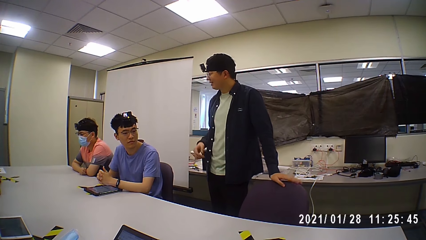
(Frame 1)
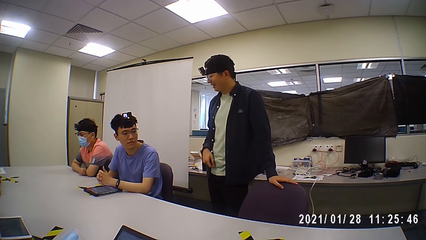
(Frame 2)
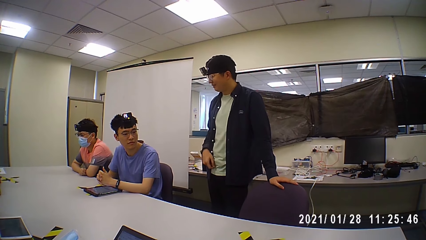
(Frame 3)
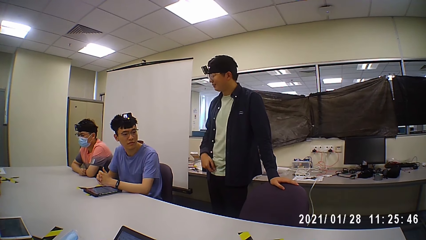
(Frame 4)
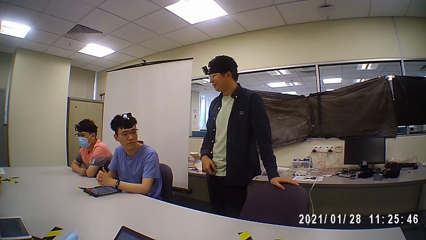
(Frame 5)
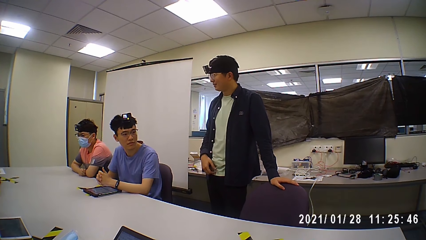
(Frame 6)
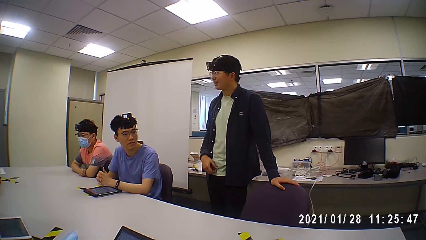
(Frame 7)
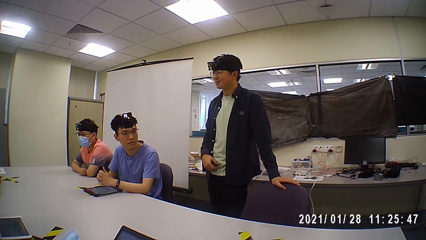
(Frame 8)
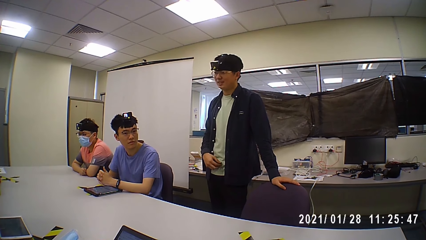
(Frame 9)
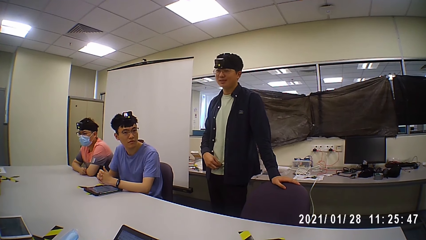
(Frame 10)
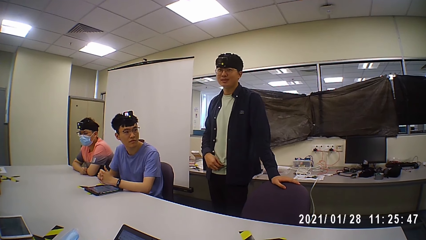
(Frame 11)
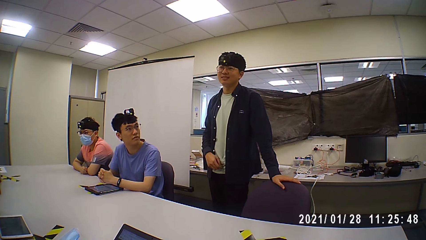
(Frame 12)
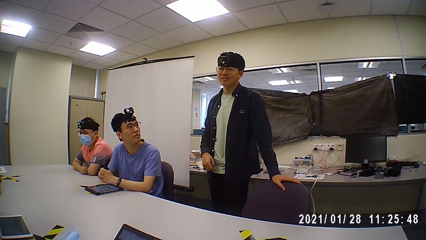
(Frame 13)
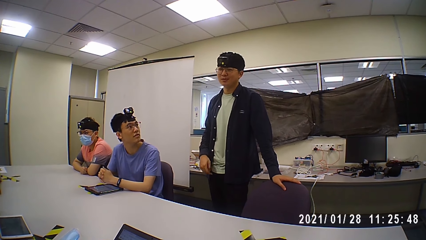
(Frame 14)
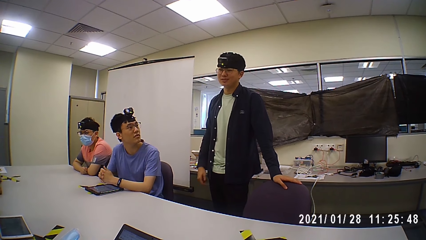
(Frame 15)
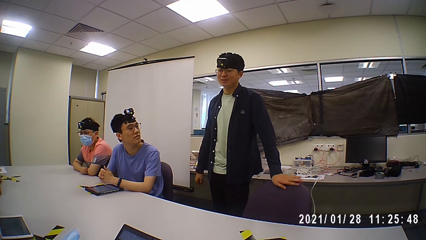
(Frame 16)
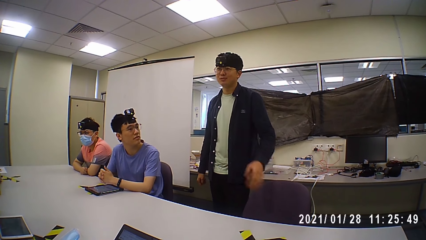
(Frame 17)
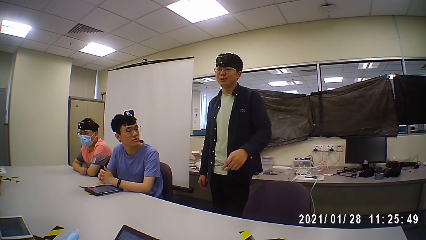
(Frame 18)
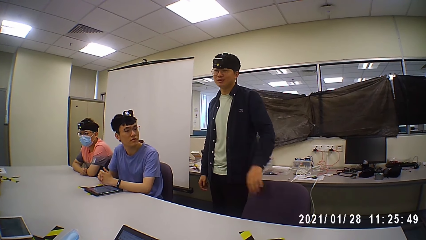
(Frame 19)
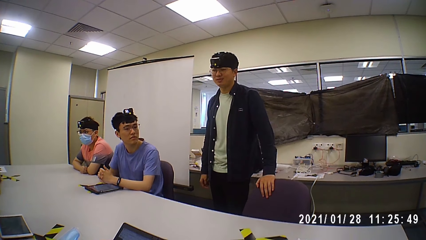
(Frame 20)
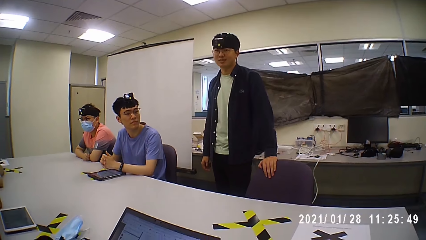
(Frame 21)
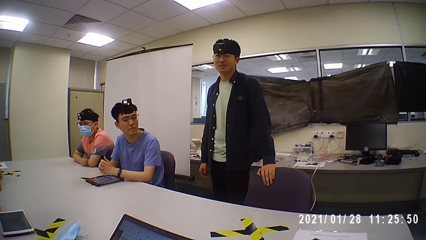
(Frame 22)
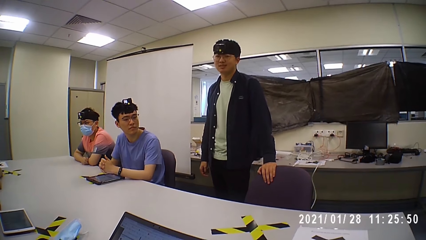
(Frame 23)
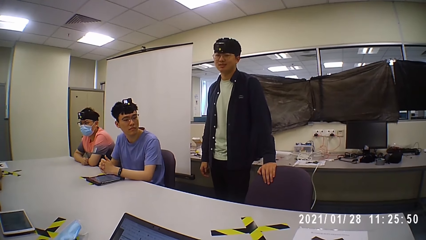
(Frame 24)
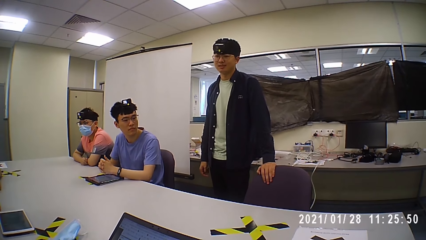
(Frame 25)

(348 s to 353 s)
A man talks and makes hand gestures.

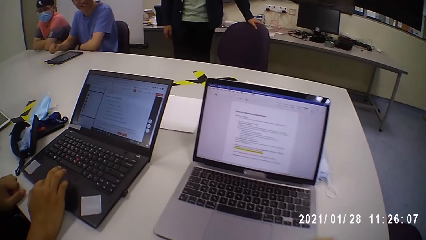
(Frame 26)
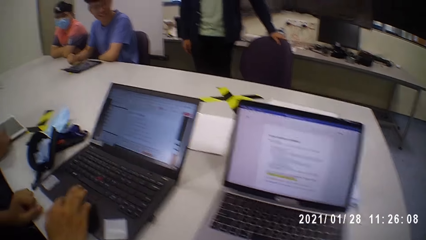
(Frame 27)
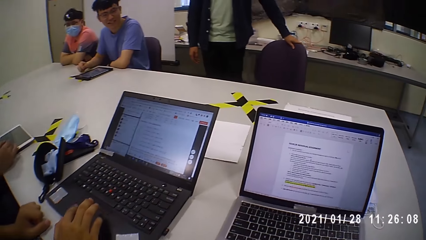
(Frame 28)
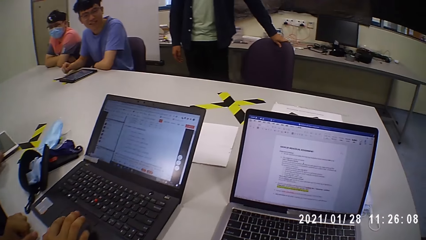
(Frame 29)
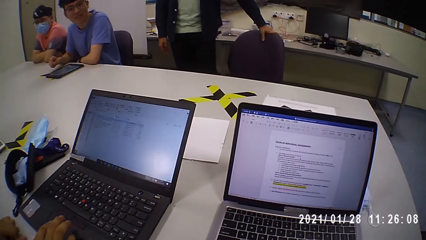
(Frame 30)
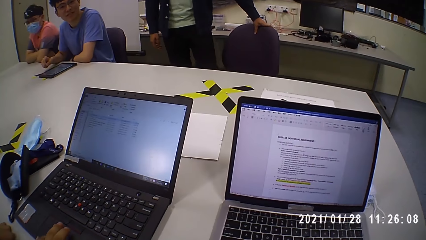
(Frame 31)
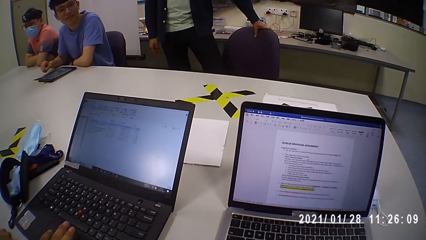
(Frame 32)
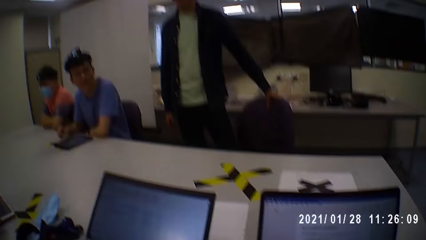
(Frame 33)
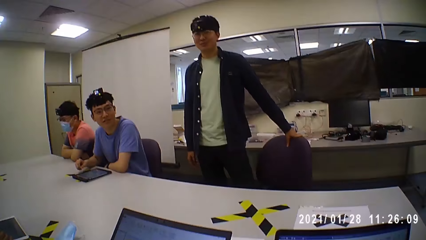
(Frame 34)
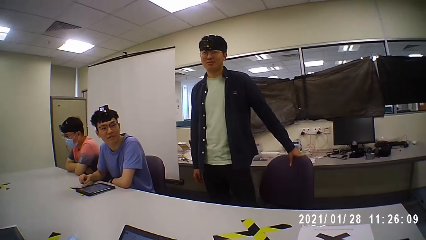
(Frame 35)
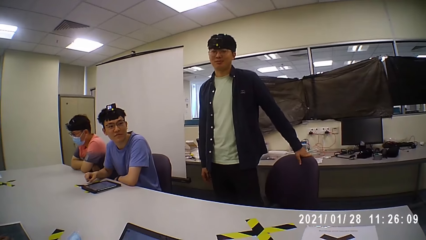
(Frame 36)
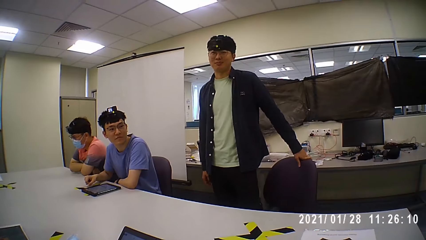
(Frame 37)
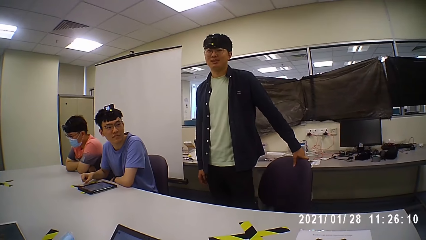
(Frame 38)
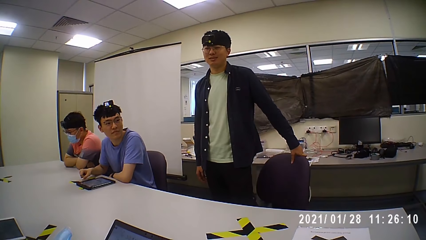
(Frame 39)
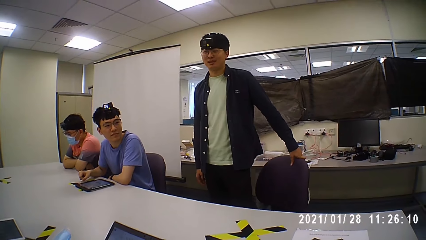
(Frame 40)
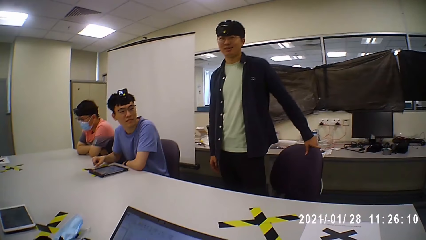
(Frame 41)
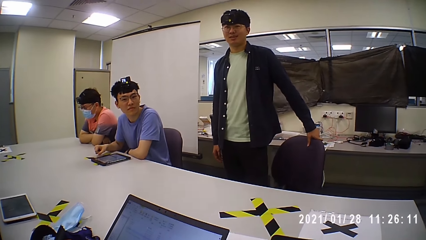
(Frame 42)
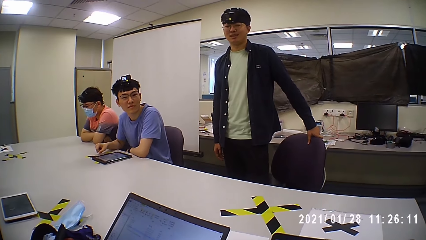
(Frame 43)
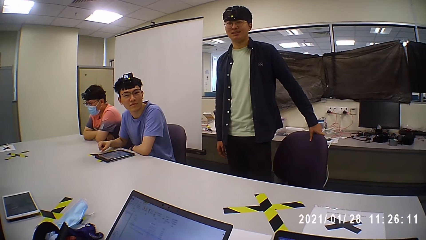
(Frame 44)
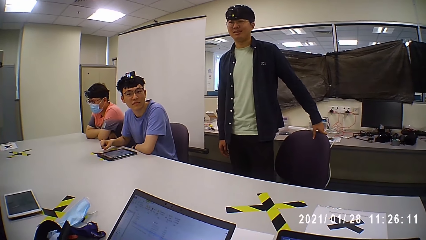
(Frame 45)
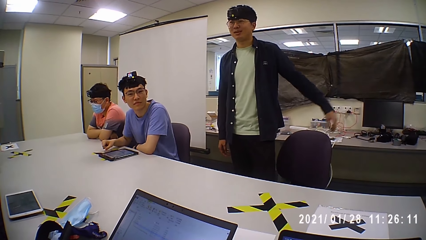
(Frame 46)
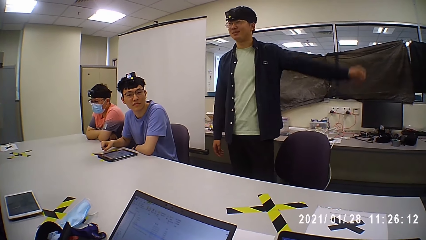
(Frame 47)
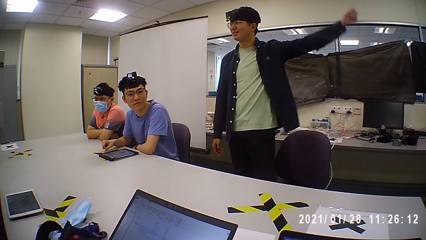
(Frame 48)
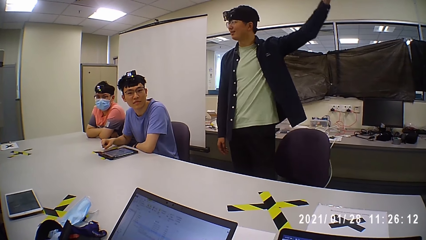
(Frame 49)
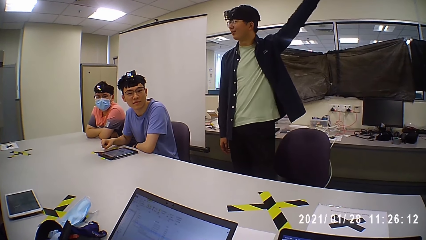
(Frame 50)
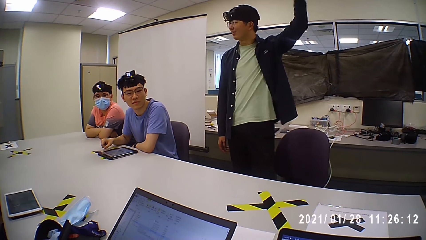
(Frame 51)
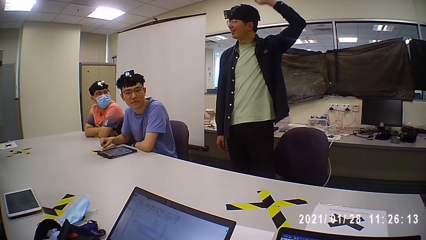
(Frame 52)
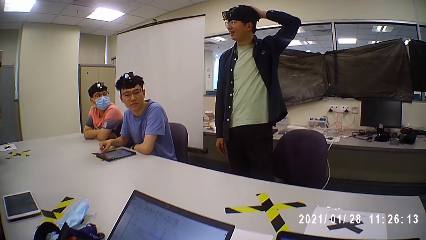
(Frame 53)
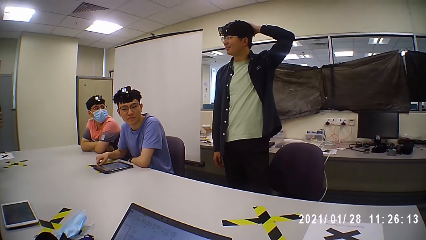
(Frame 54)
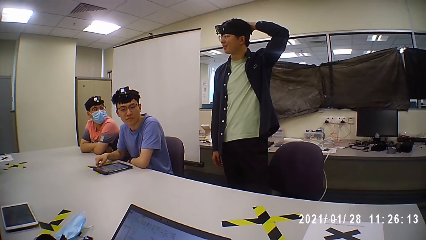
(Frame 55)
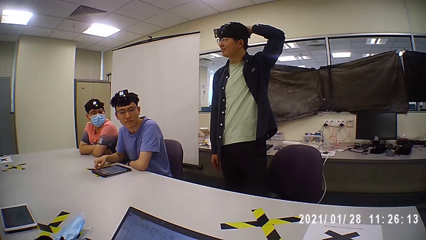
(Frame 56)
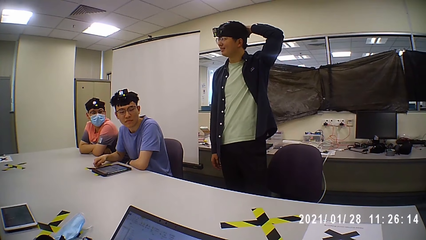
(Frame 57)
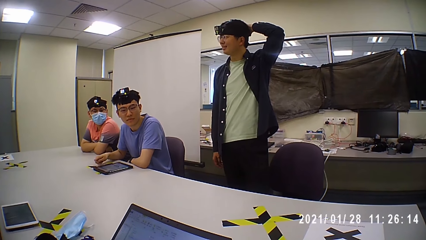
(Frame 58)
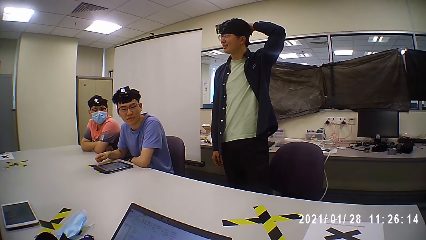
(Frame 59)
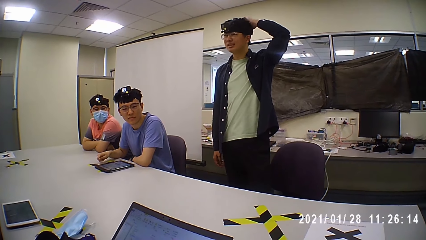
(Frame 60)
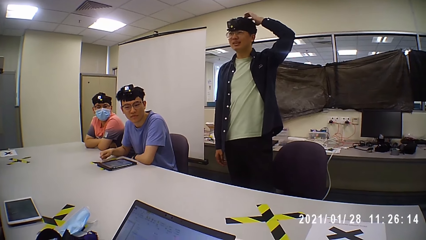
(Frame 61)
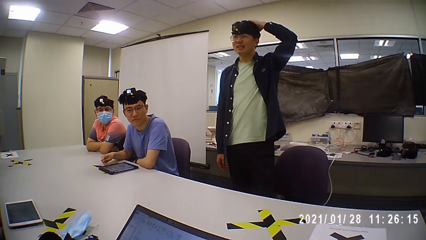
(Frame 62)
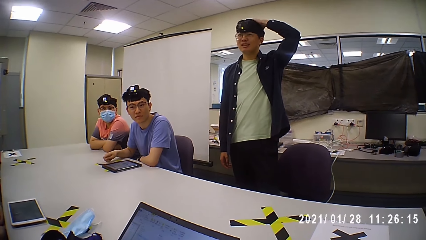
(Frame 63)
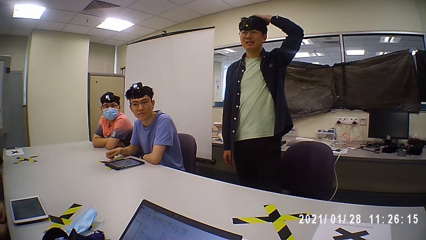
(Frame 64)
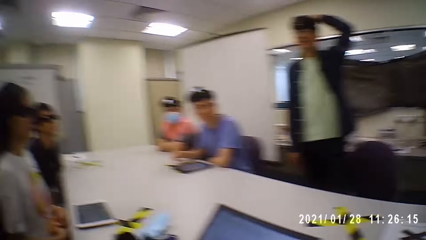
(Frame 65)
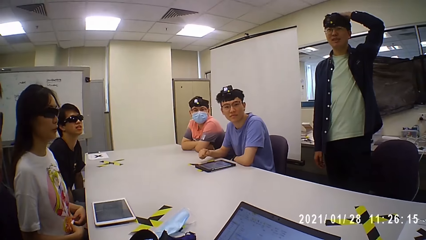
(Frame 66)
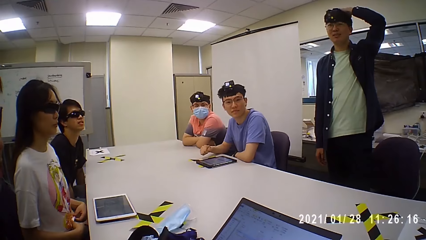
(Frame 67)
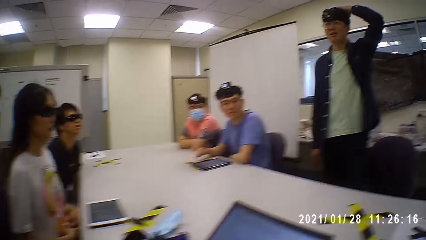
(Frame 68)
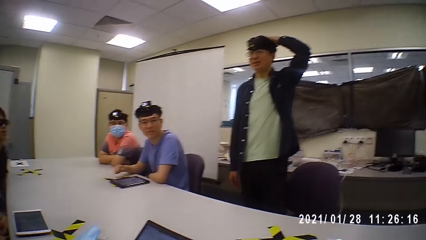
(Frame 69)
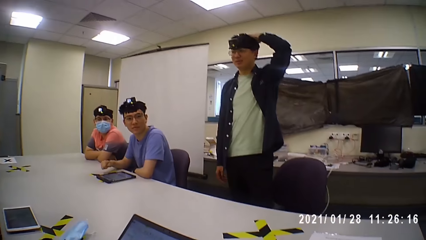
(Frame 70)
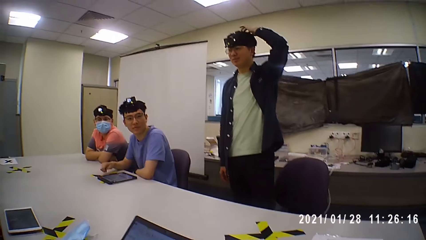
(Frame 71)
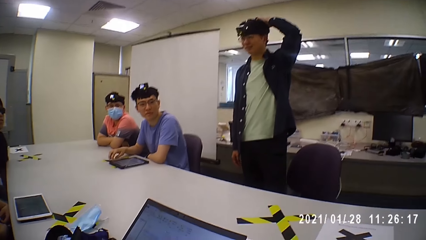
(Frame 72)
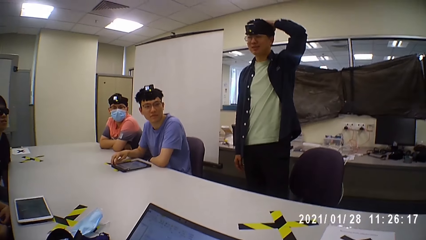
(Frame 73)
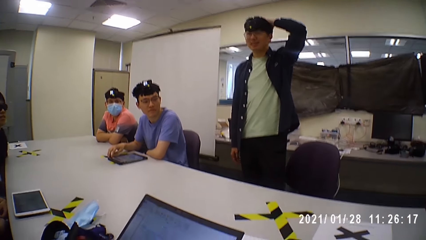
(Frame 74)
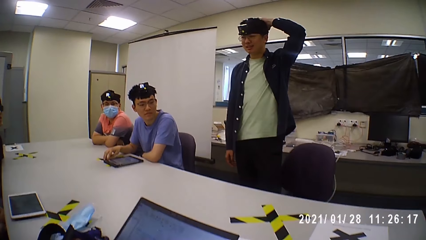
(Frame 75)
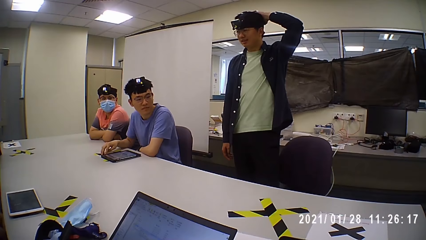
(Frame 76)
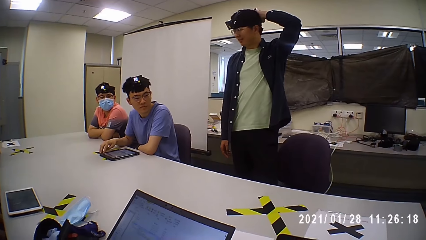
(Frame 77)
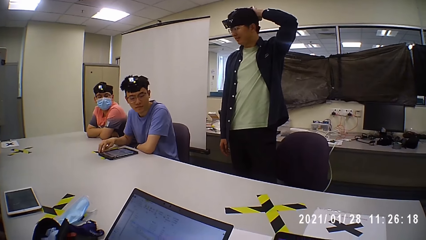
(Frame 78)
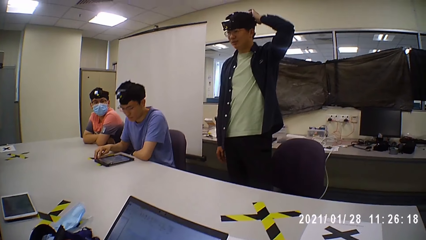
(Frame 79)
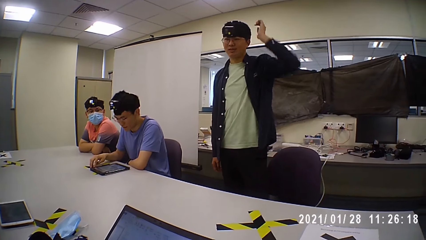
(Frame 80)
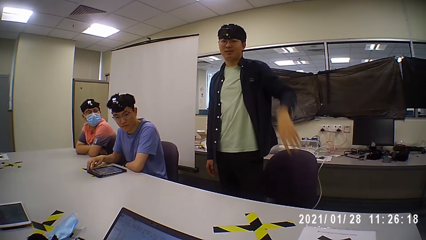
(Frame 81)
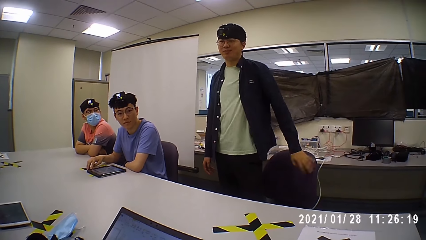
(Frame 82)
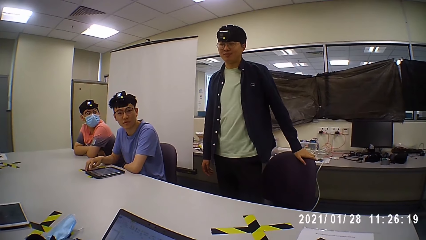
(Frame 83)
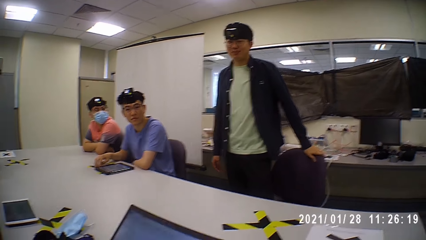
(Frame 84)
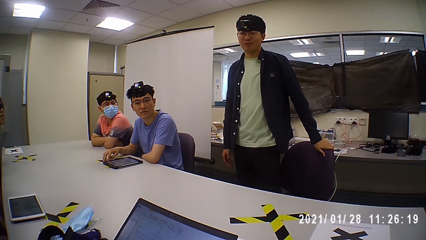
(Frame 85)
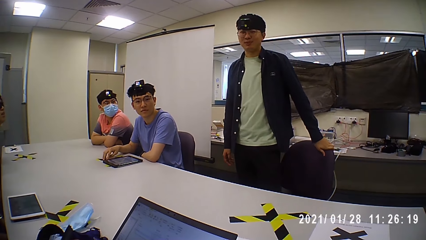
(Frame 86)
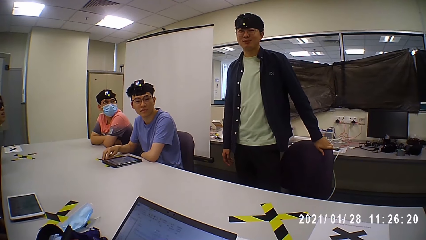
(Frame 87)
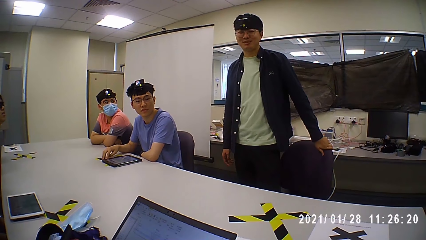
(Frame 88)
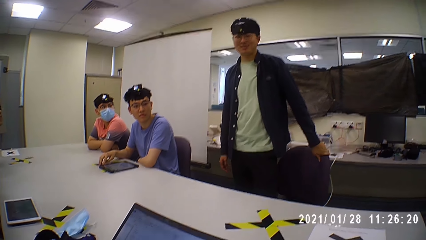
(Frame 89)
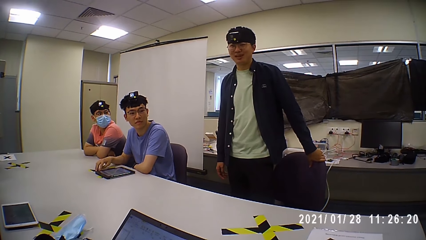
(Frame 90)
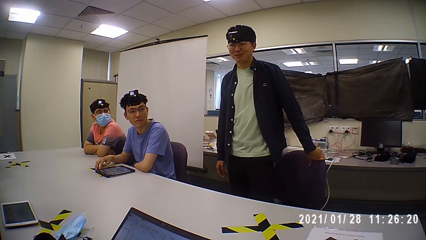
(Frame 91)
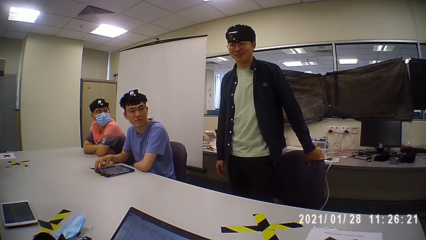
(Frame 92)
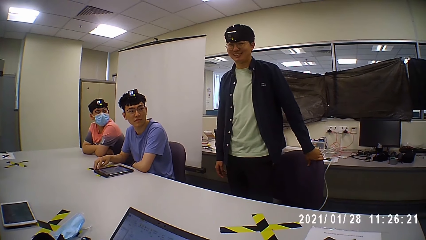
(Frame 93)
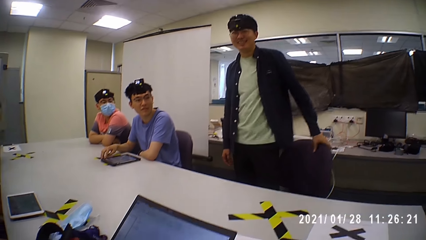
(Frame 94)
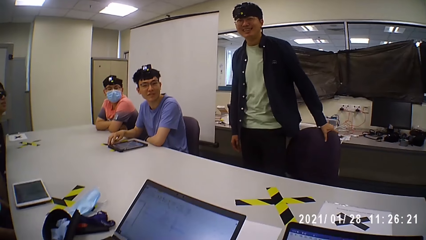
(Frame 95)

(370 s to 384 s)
A man grabs the chair. The camera wearer talks to the man. The man talks to the camera wearer. The man talks to the camera wearer and touches the hair. The man holds the head. The camera wearer talks to the man. The man talks to the camera wearer. The camera wearer talks to the man. The man talks to the camera wearer and touches the chair. The man grabs the chair.
